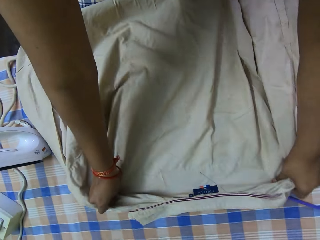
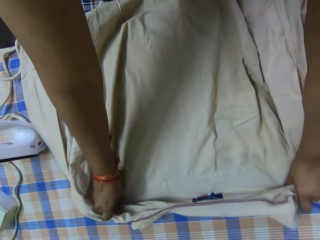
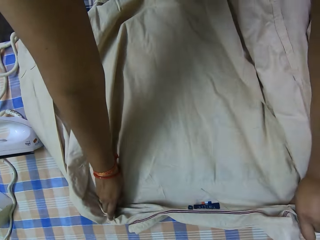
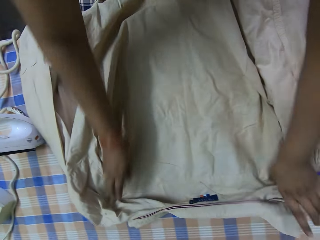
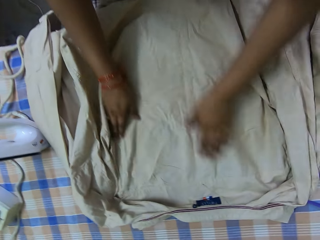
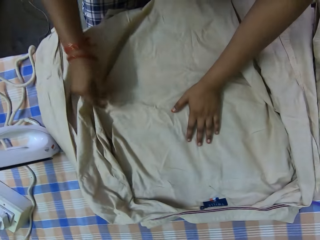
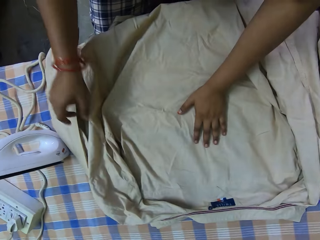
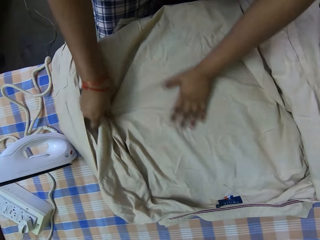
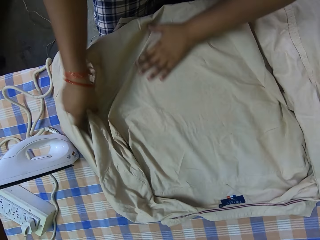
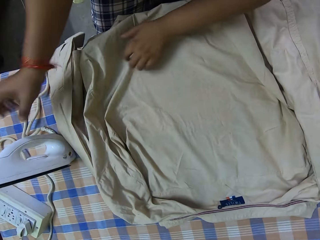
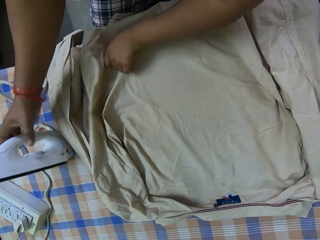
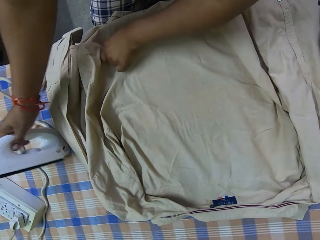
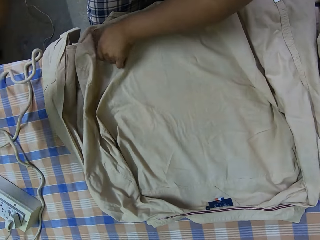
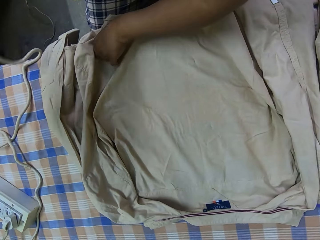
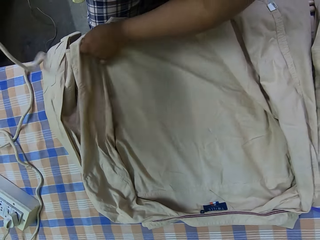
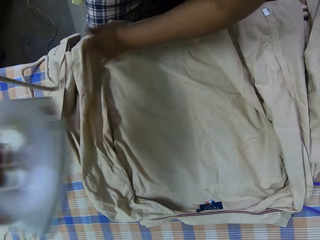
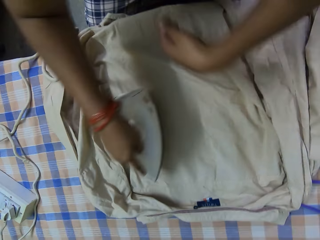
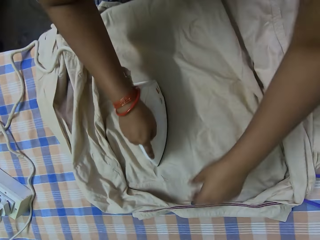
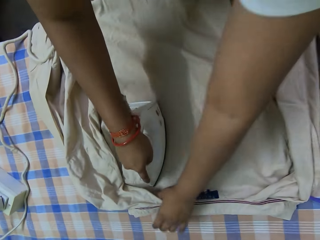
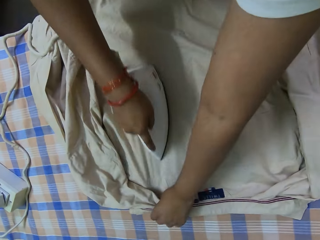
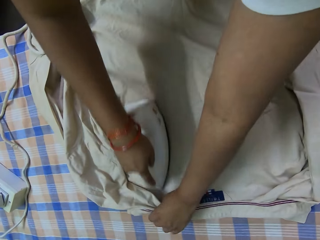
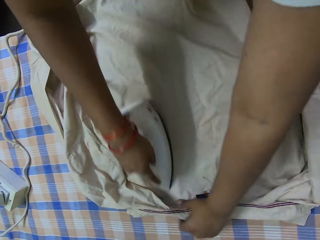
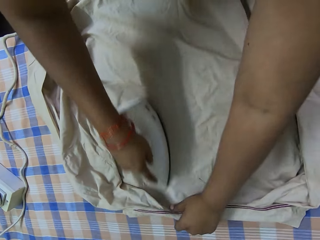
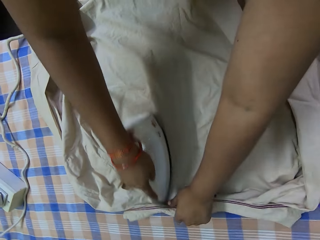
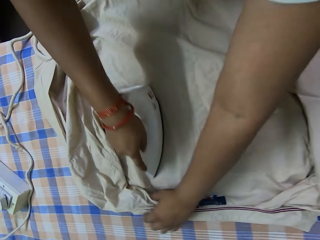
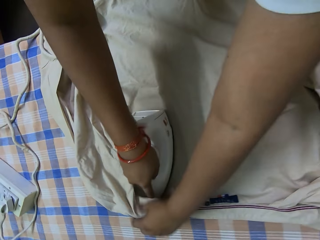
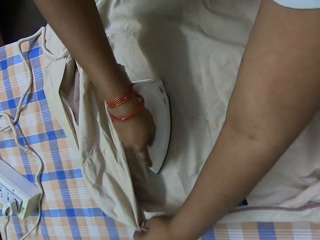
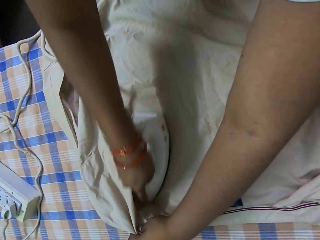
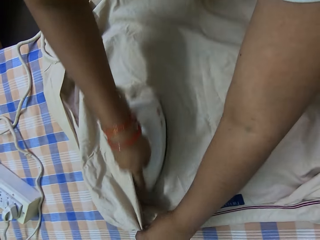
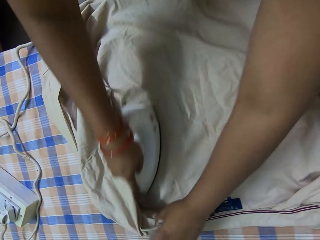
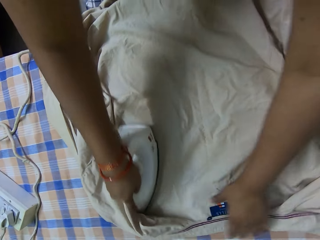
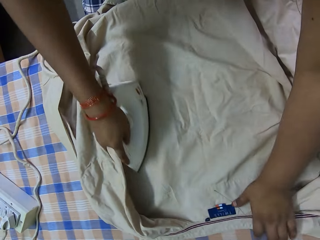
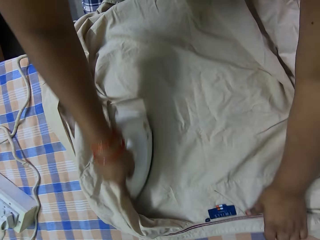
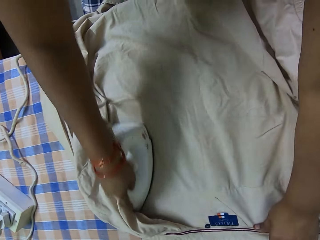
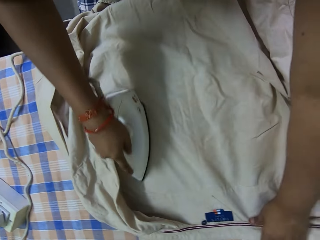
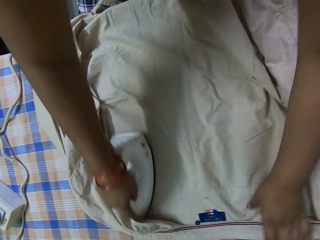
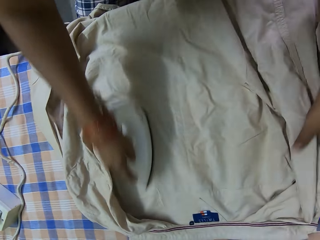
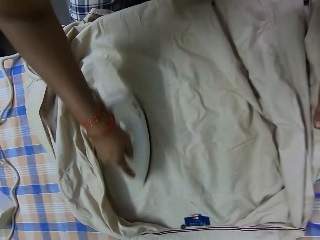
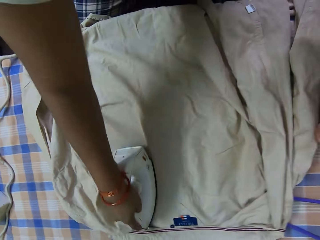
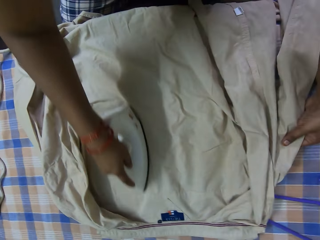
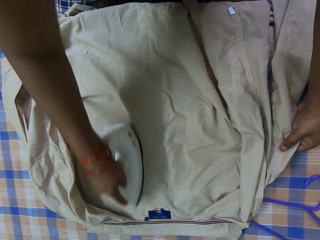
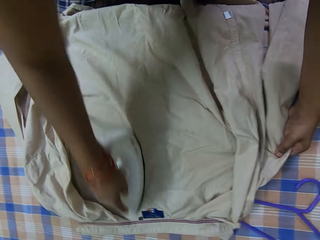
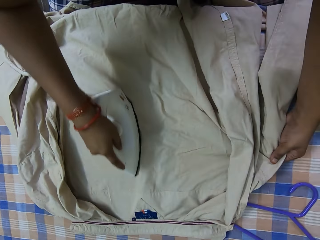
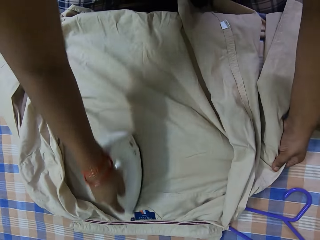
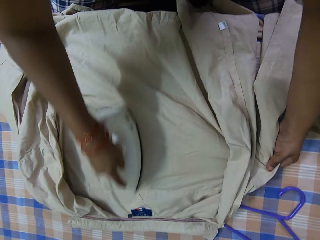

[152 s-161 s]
The camera wearer picks the electric iron from the table with her right hand. She adjusts the shirt on the table with her left hand. She stretches the shirt. She straightens the shirt on the table with the electric iron in her right hand.

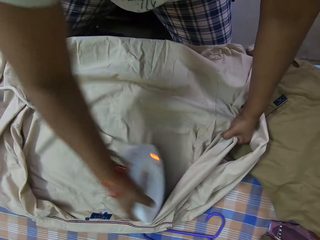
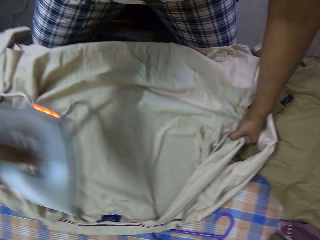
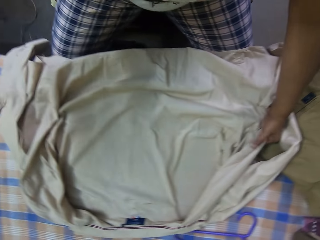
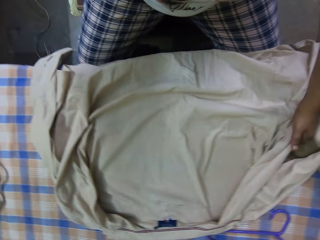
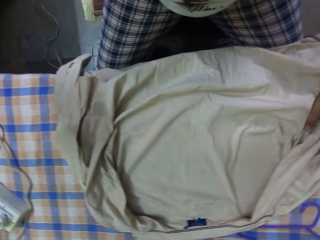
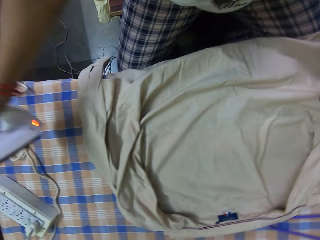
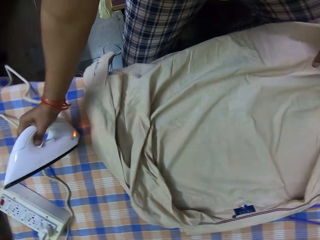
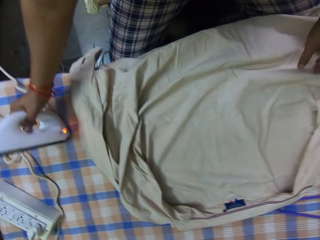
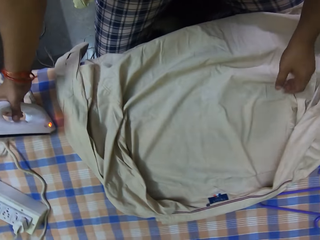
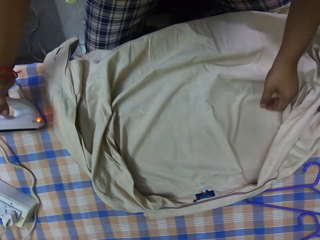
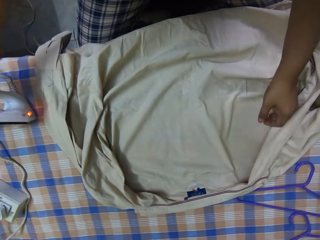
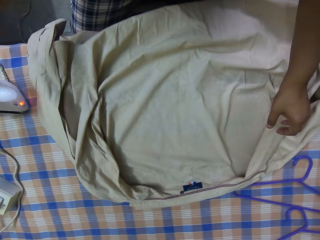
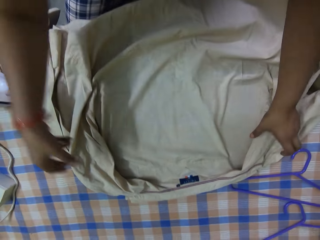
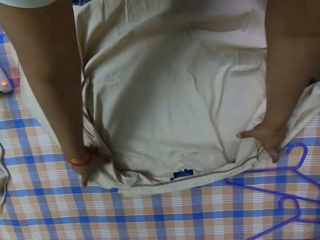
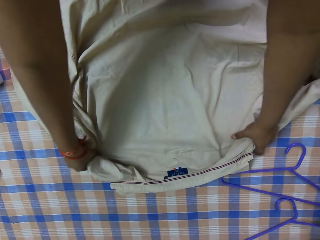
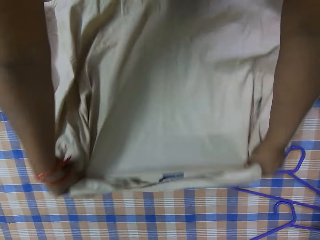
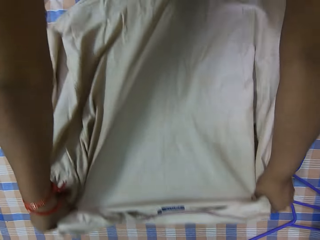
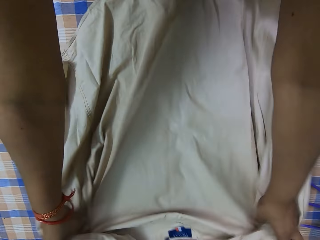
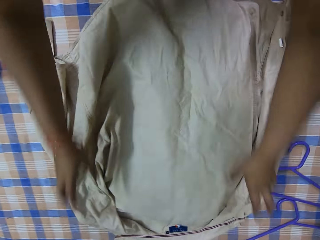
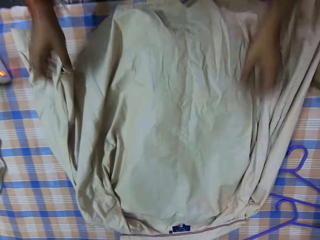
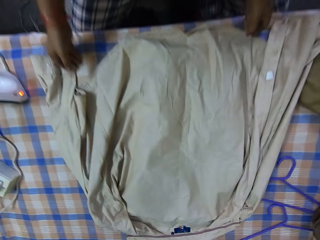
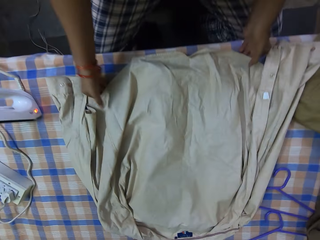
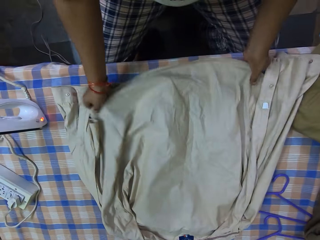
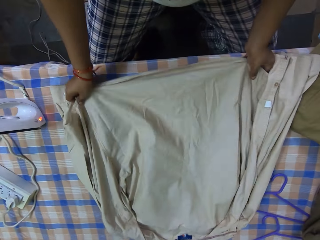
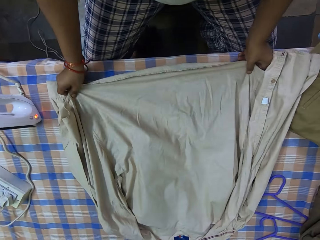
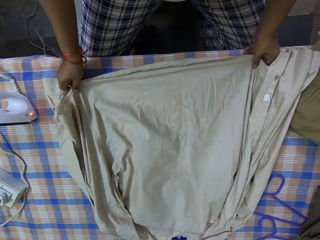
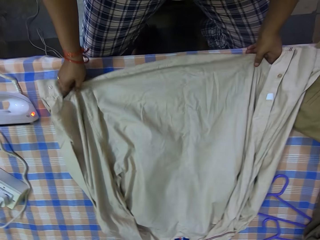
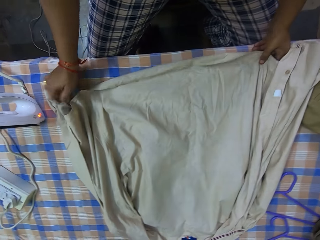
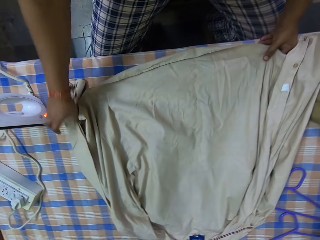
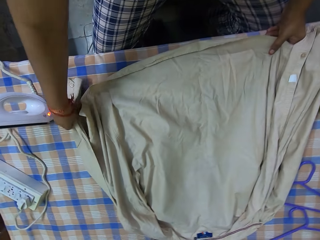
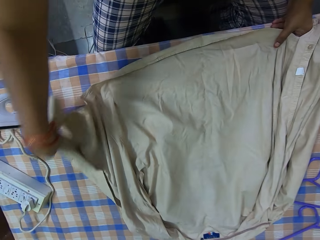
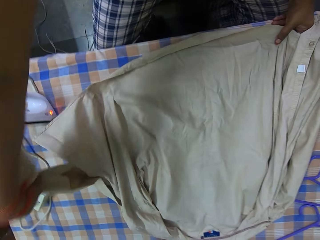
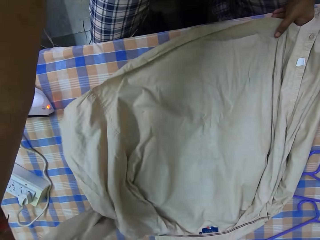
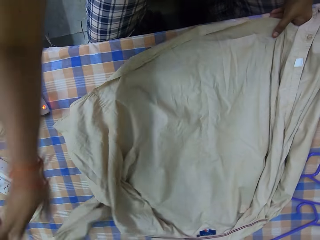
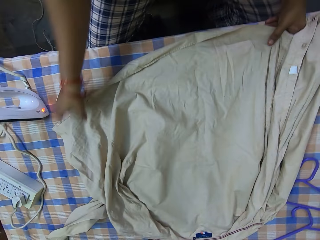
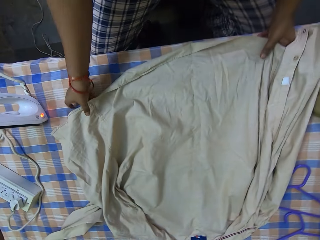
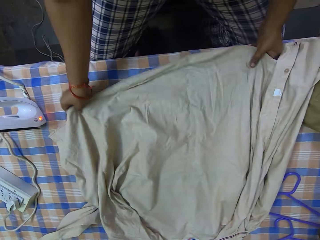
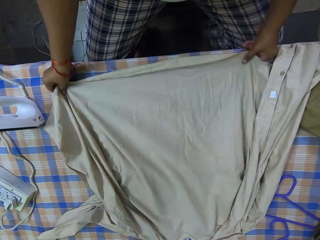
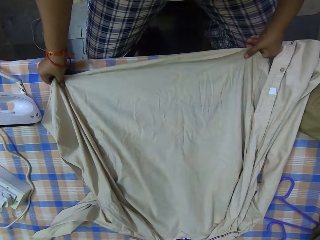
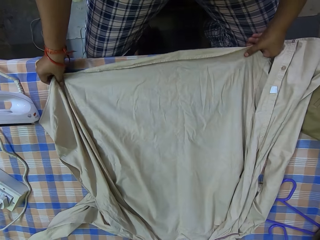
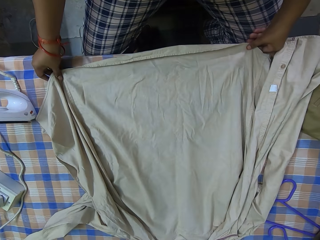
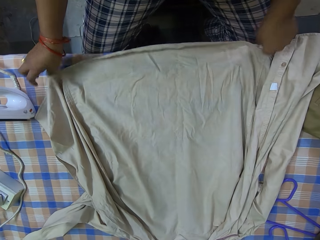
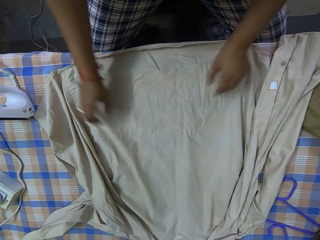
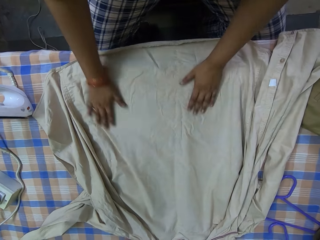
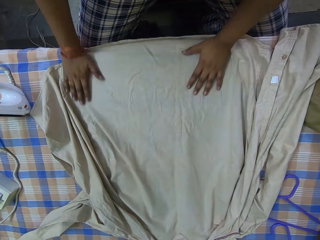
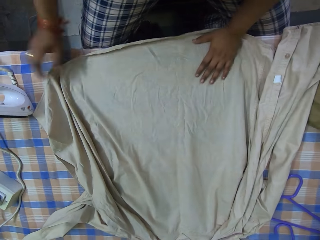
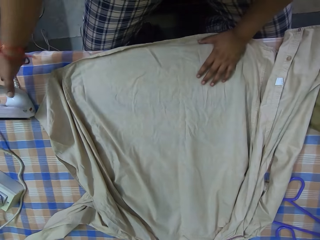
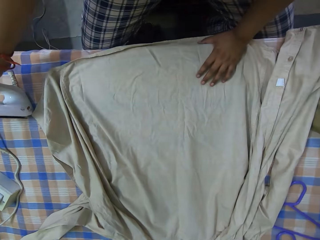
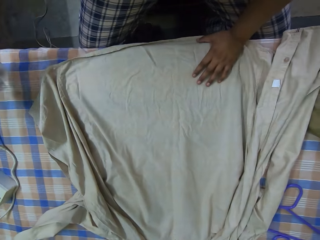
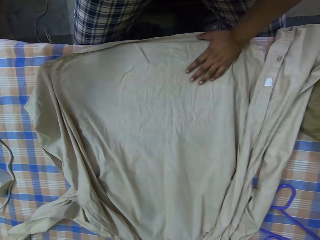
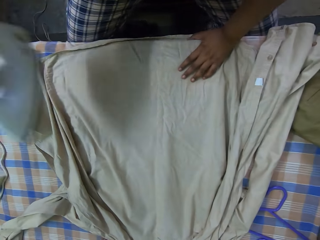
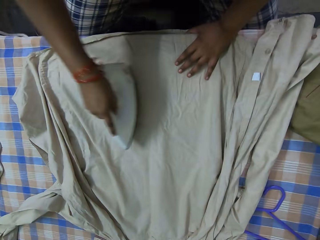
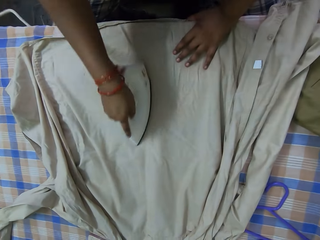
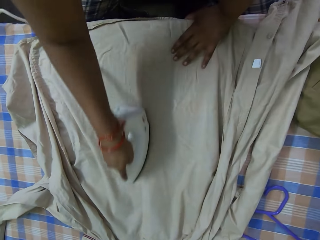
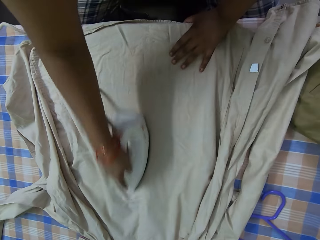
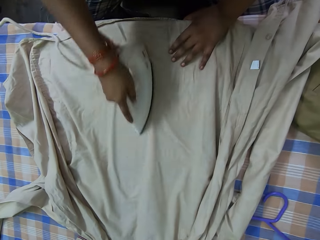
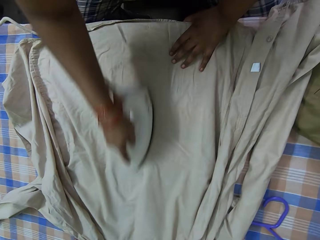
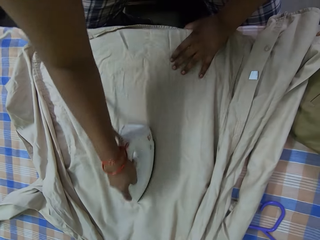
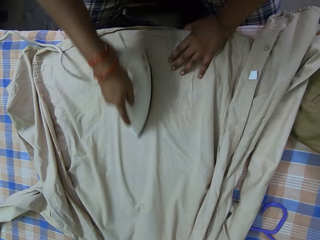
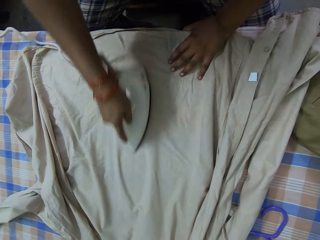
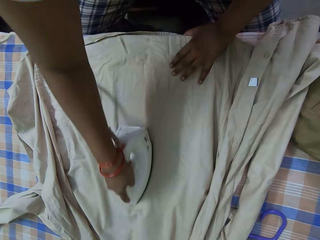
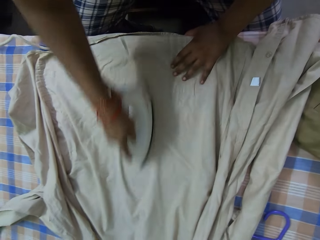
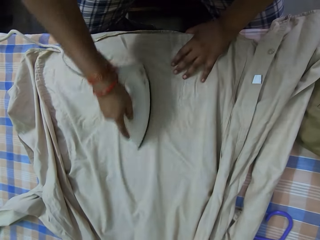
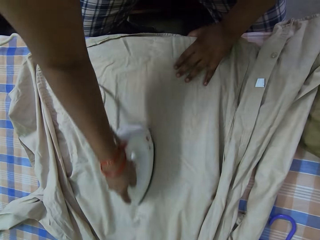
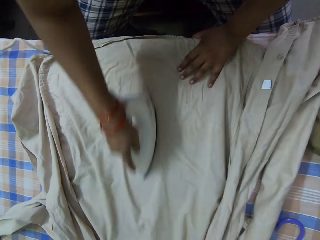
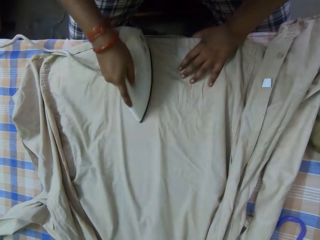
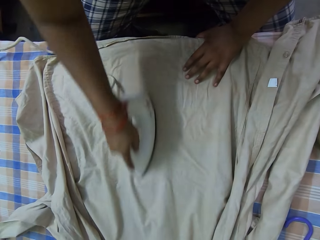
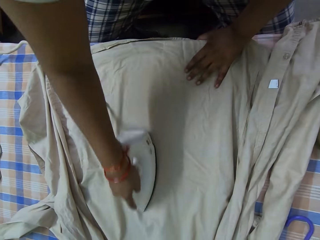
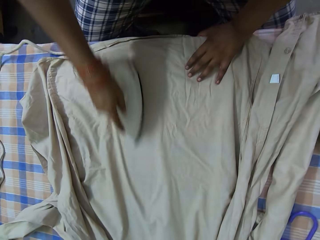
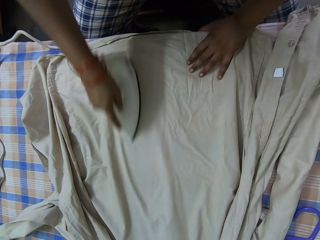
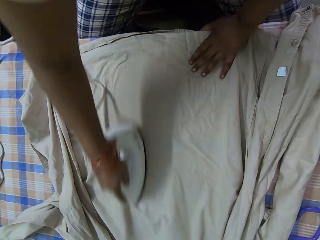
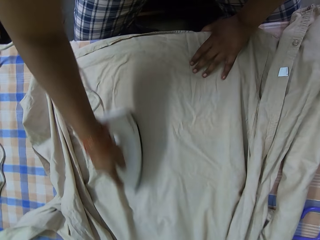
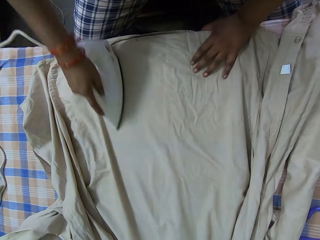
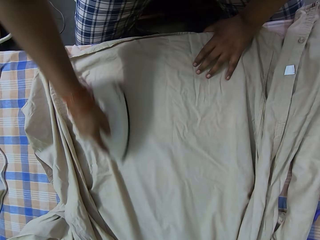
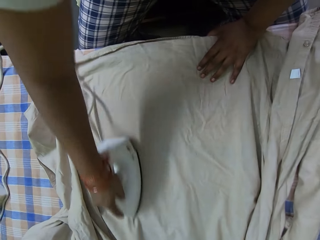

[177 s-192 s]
The camera wearer places the electric iron on the table with her right hand. She stretches the shirt and adjusts the shirt on the table with her hands. She picks the electric iron from the table with her right hand. She straightens the shirt on the table with the electric iron in her right hand.
